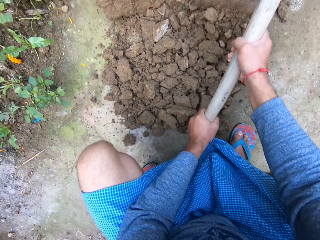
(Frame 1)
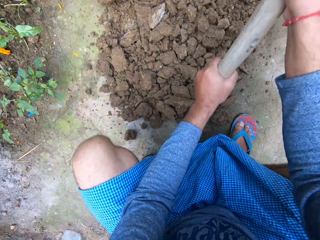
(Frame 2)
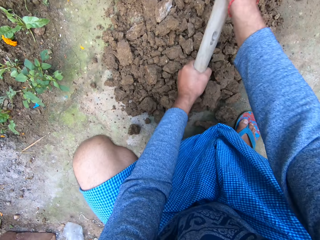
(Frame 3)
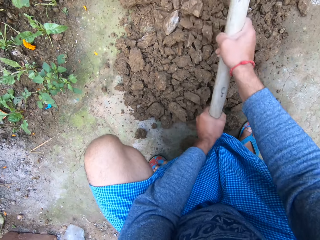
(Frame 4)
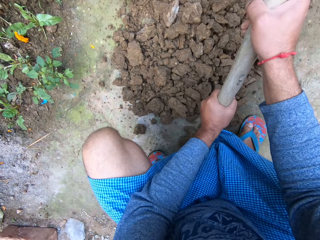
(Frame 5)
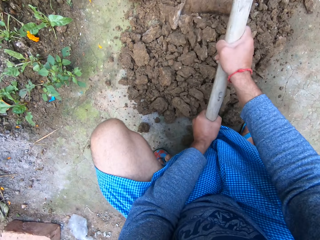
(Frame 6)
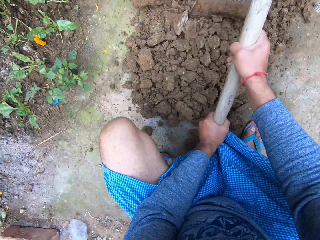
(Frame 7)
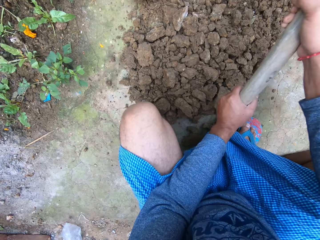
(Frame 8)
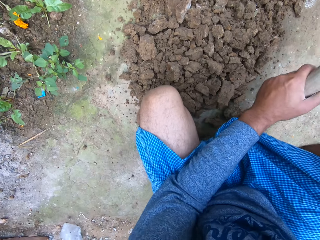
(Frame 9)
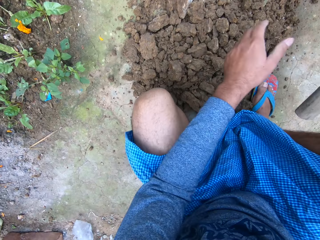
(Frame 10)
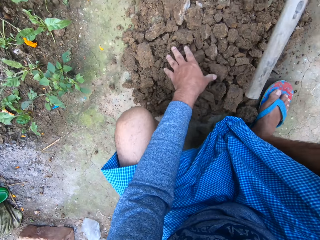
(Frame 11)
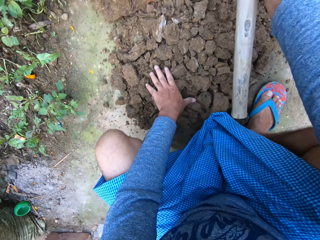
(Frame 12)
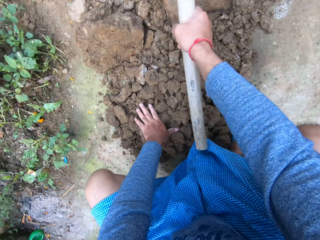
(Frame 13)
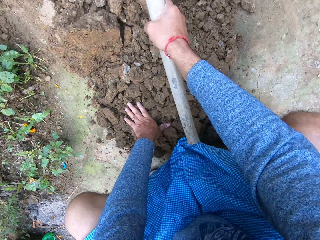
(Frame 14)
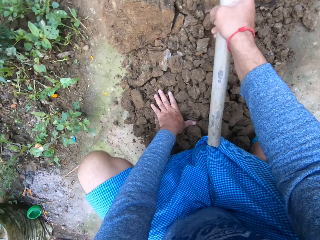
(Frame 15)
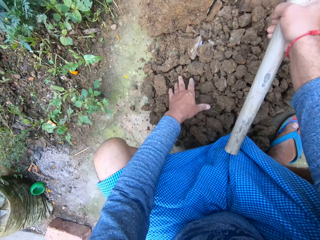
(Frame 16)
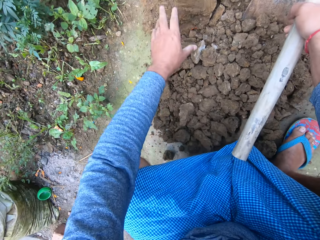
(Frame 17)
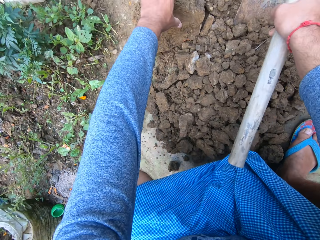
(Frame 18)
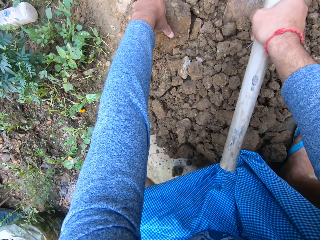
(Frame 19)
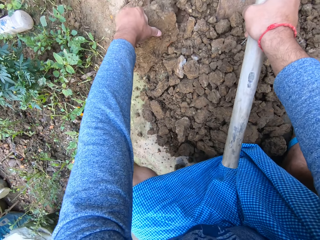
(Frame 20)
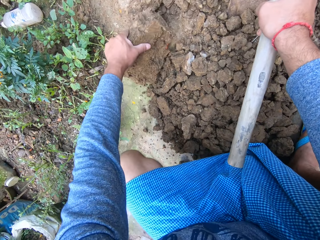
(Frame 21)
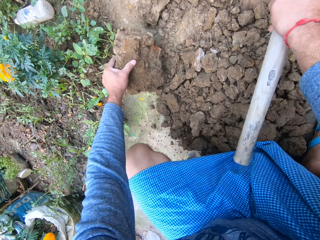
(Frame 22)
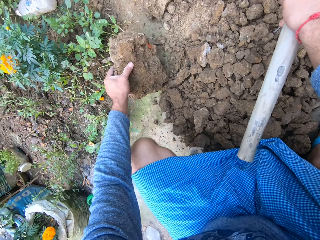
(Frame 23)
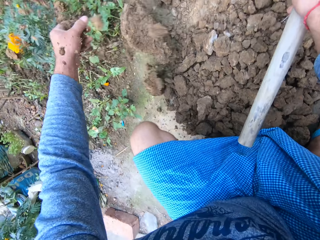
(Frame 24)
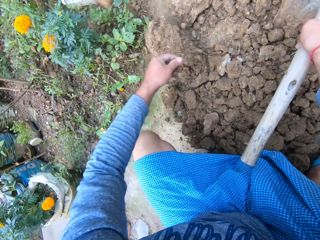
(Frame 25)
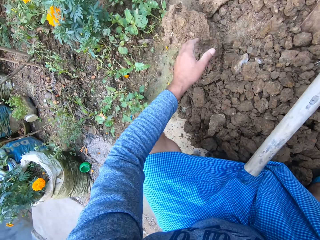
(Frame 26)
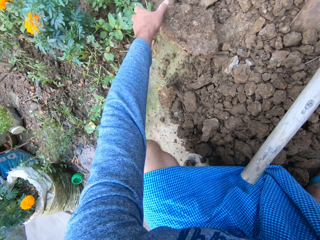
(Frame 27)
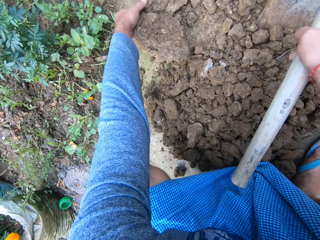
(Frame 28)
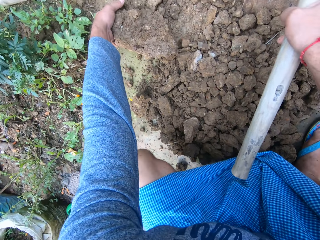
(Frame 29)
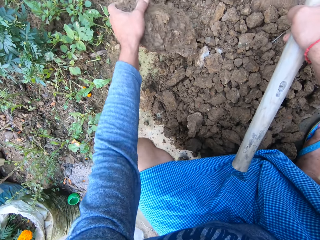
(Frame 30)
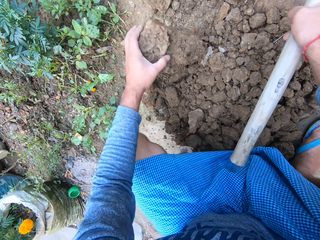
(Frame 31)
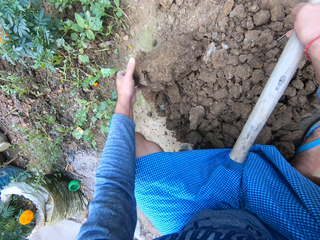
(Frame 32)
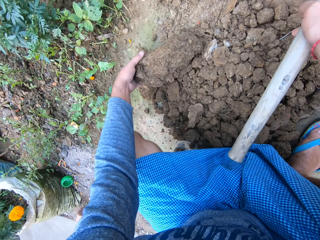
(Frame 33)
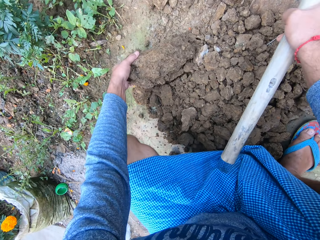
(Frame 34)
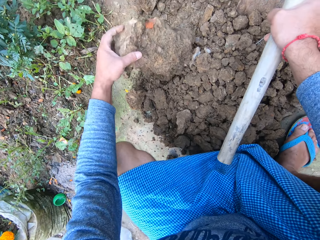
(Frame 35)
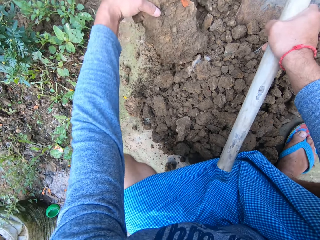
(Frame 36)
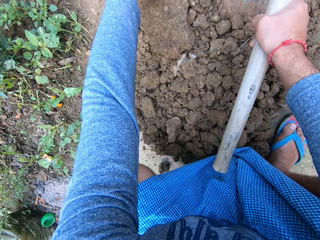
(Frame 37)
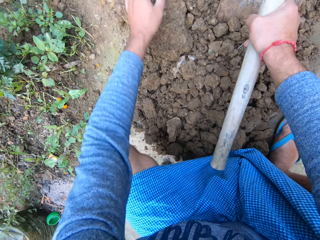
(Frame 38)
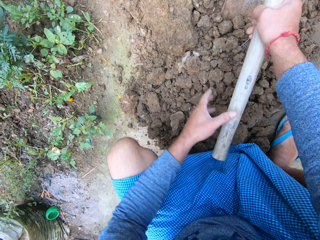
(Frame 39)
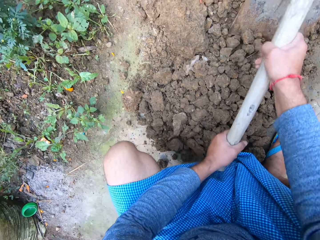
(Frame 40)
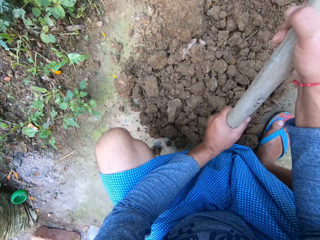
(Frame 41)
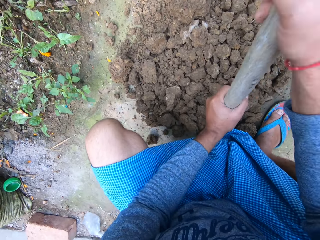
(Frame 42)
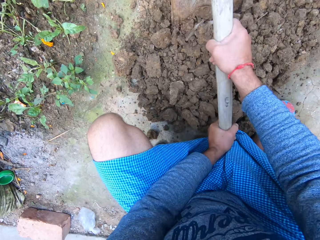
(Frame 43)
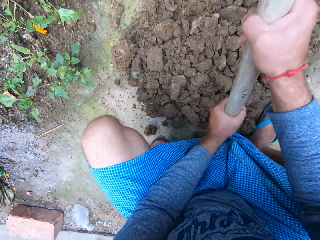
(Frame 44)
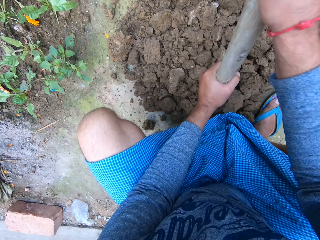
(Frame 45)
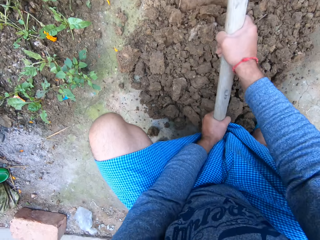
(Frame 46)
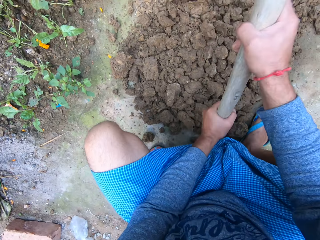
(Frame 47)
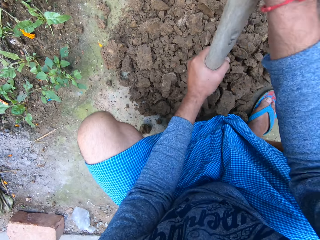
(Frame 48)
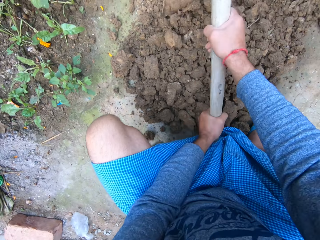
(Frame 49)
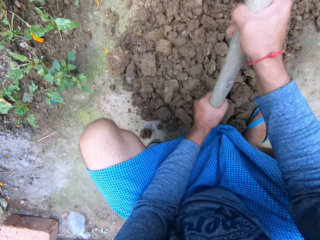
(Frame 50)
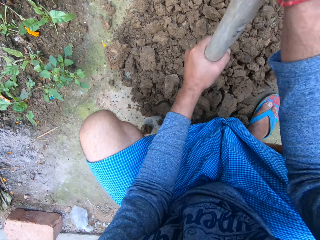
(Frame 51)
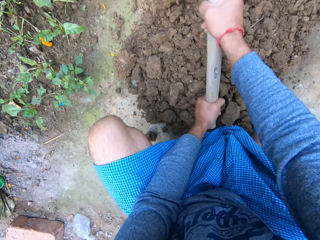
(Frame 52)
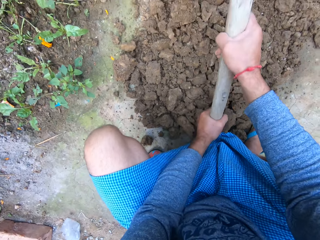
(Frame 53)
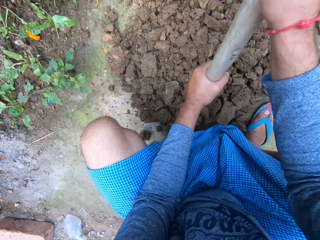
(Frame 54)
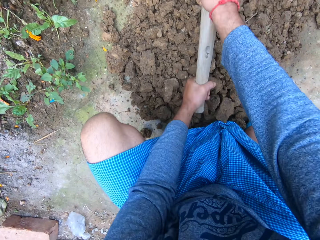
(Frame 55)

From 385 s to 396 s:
The camera wearer adjusts his position. He adjusts the position of the lump of soil. He picks a stone with his left hand from the soil aggregate heap. He holds the garden hoe with both his hands and breaks the lumps of soil with the garden hoe in both hands.

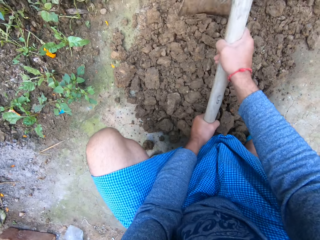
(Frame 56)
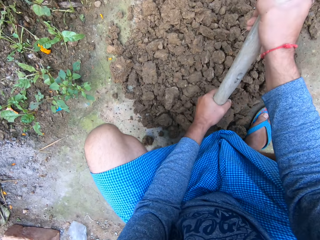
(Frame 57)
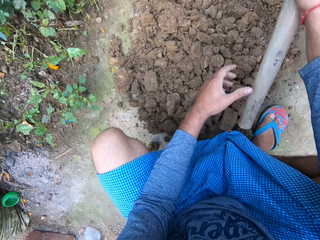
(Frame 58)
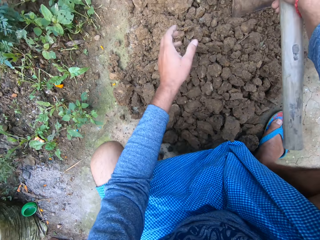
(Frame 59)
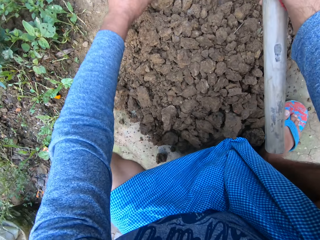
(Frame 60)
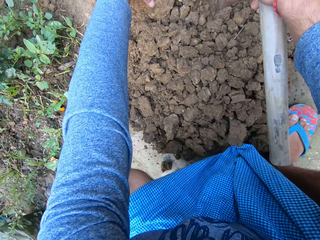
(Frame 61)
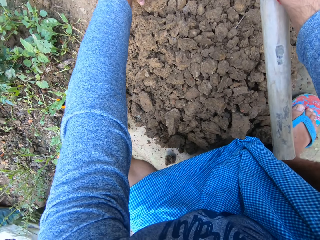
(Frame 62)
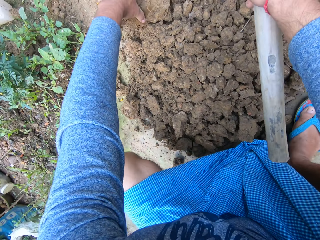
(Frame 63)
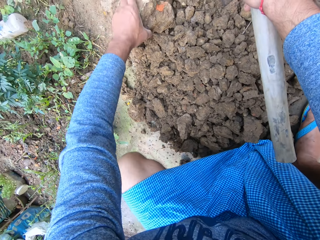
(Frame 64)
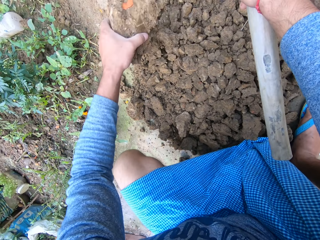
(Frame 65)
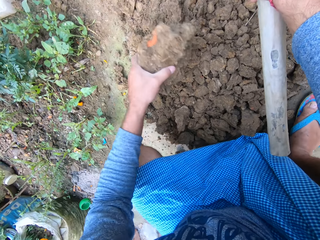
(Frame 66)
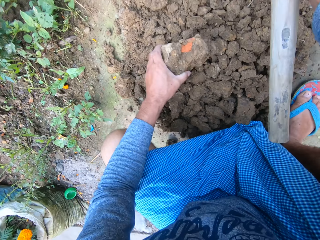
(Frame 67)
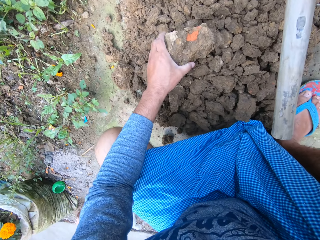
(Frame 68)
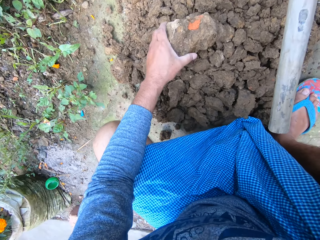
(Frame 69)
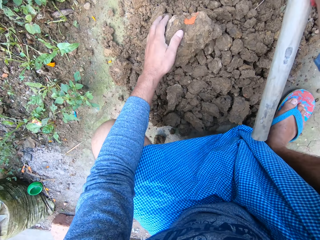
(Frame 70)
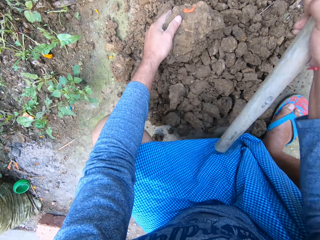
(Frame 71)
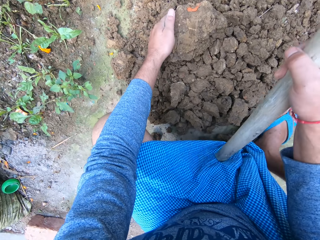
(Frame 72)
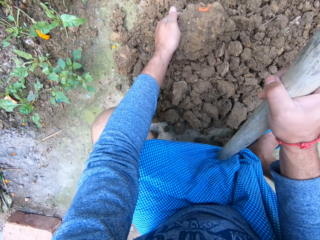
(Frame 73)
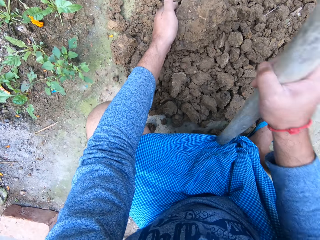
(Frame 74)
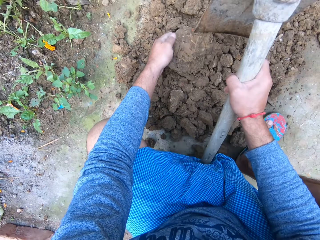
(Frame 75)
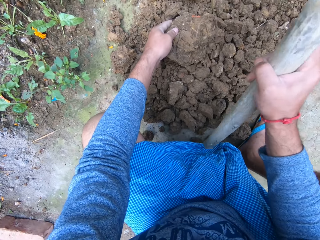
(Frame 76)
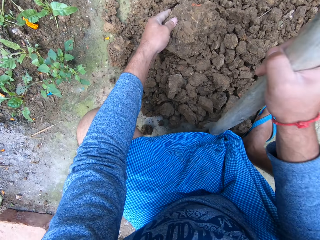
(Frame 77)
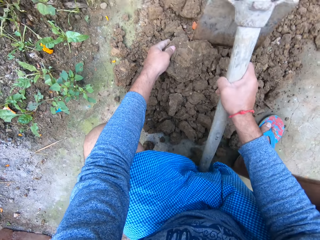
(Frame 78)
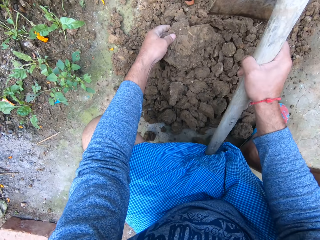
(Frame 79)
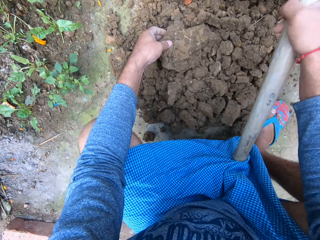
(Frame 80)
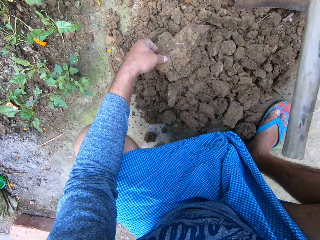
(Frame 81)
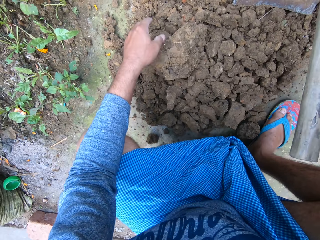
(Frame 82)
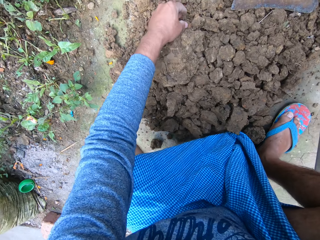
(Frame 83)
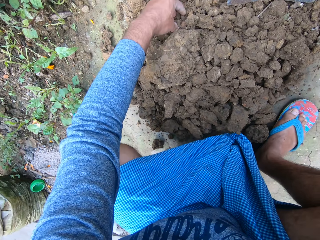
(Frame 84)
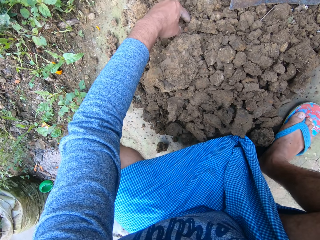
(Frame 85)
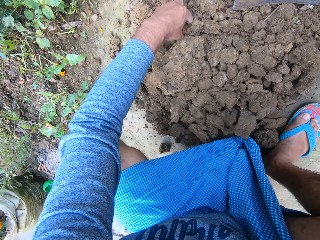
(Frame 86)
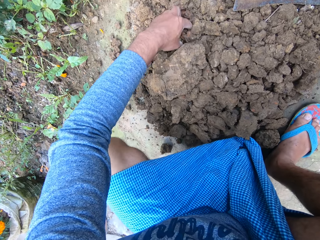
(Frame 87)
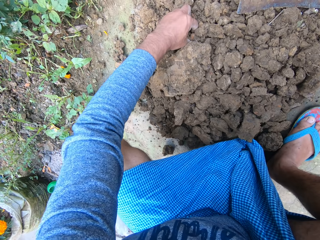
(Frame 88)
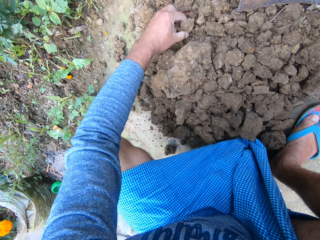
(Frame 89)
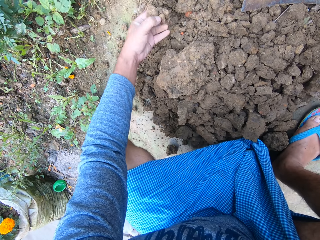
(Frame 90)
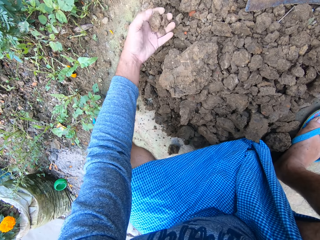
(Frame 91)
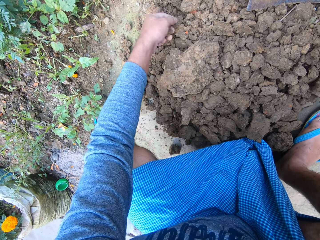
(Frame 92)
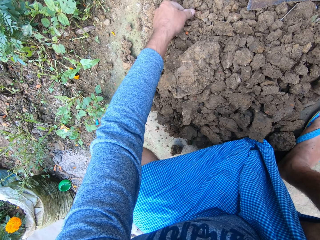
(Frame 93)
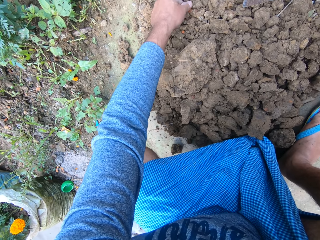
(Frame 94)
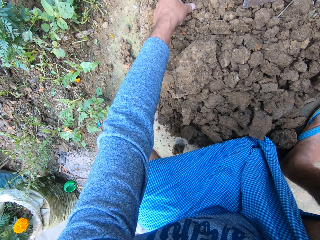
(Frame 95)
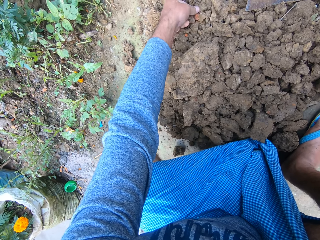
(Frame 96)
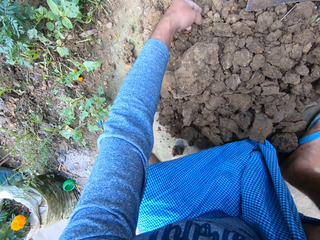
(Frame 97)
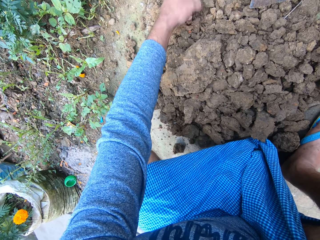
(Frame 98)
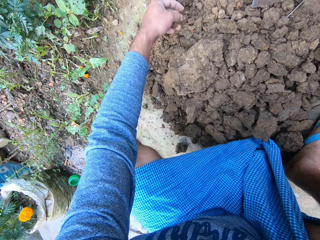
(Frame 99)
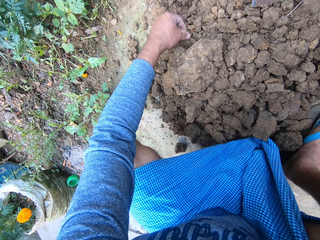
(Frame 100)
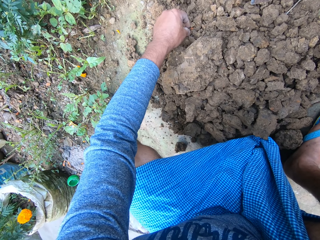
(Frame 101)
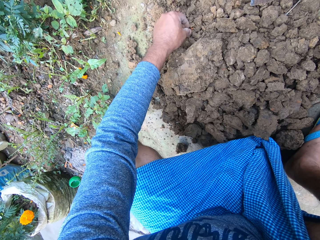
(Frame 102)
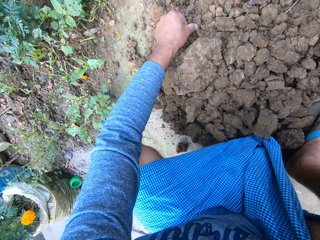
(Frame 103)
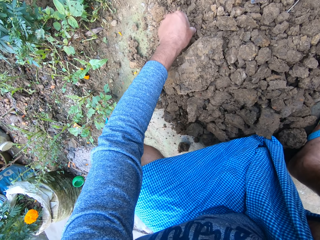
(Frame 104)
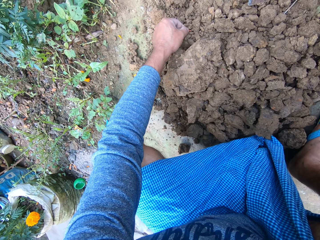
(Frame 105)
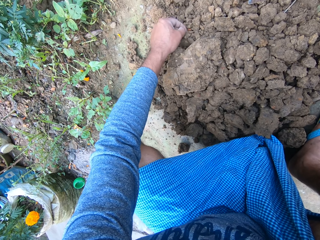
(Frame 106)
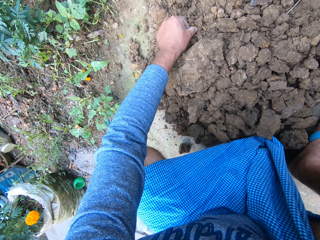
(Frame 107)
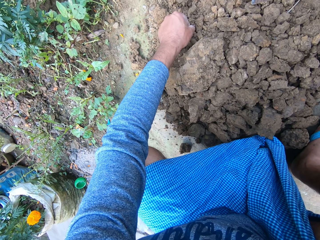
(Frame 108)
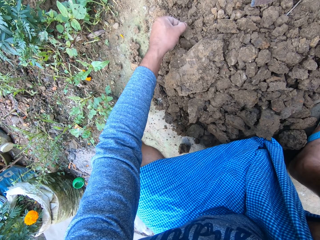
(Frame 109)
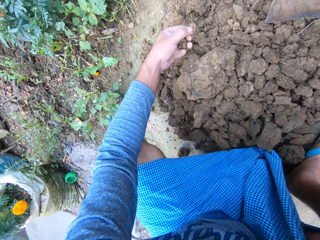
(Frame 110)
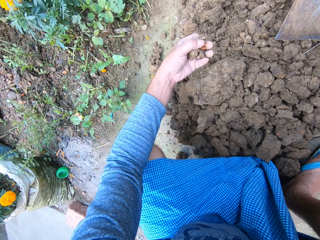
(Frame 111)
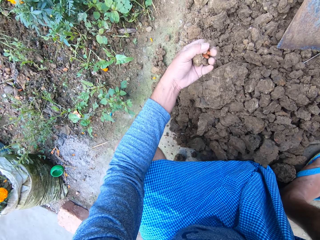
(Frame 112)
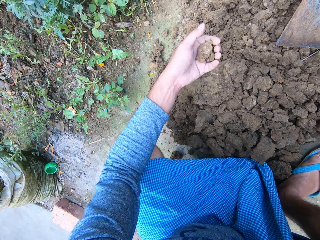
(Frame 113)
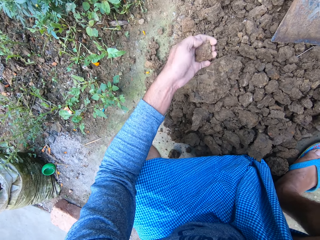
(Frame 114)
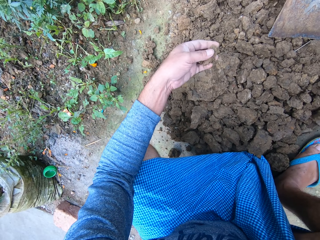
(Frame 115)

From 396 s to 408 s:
The camera wearer moves the lump of soil towards himself. He picks a stone with his left hand from the soil aggregate heap. He breaks the stone with the hoe in his right hand. He breaks the lump of soil with the garden hoe. He picks stones with his left hand from the soil aggregate heap.
